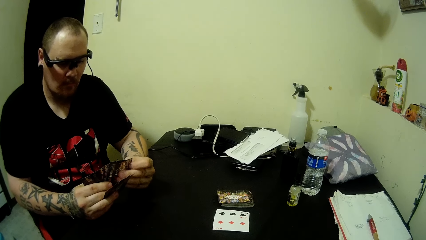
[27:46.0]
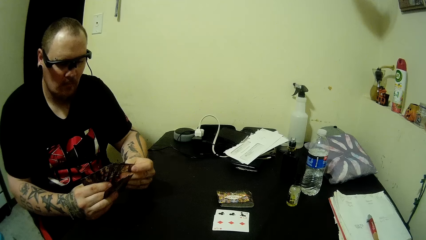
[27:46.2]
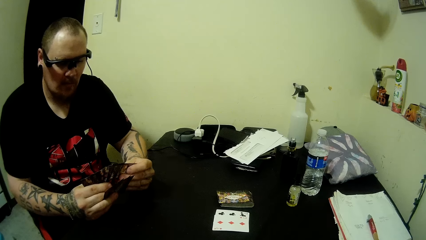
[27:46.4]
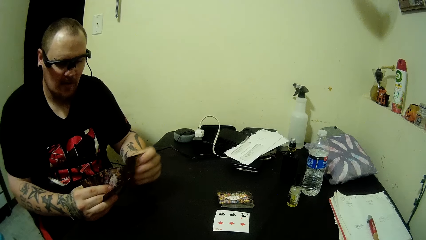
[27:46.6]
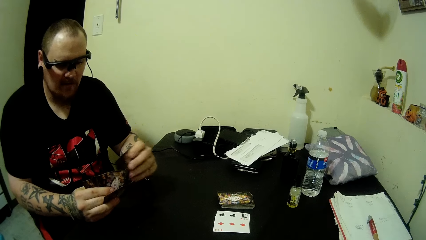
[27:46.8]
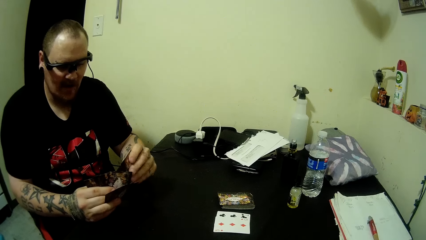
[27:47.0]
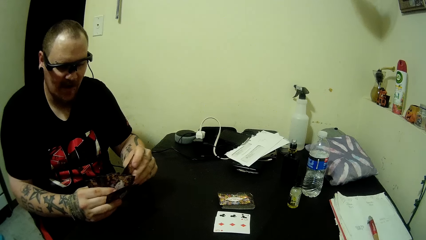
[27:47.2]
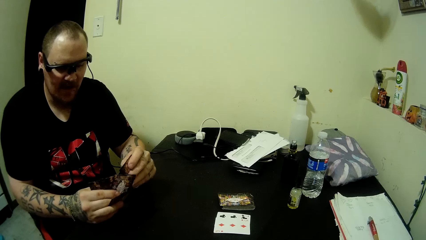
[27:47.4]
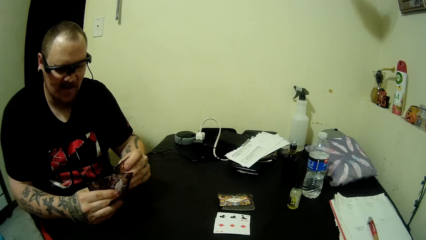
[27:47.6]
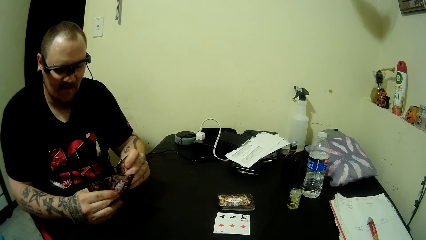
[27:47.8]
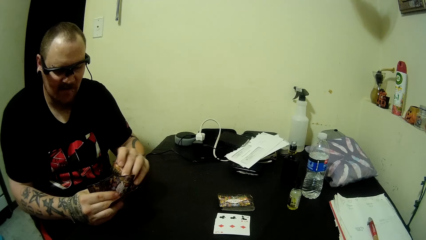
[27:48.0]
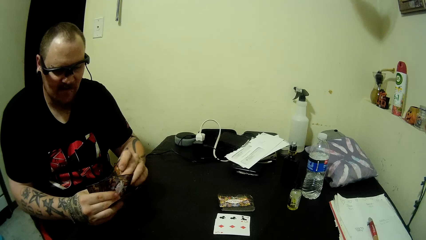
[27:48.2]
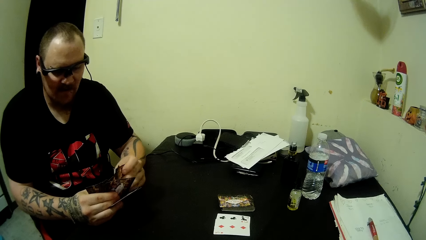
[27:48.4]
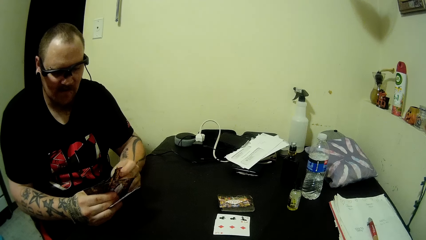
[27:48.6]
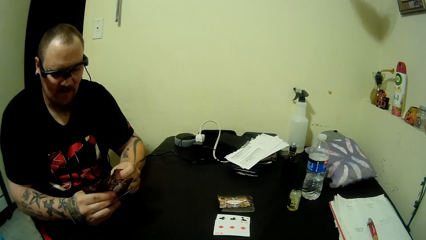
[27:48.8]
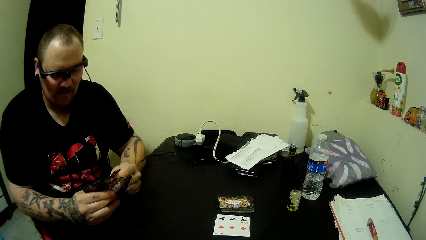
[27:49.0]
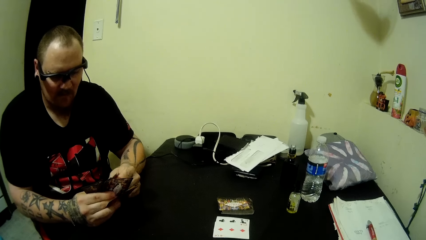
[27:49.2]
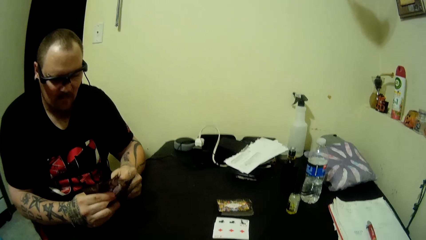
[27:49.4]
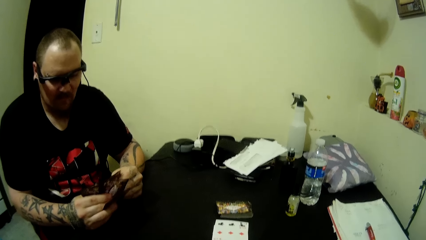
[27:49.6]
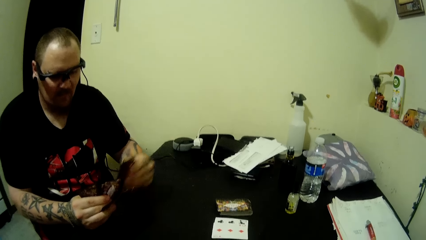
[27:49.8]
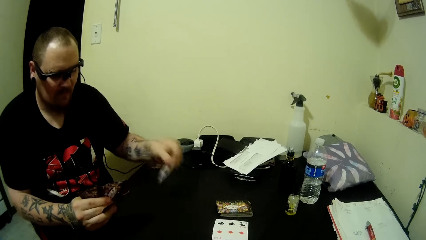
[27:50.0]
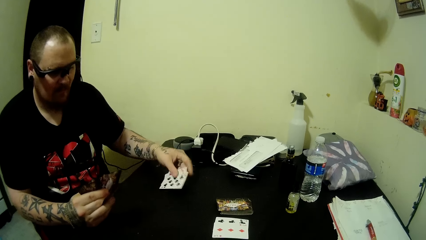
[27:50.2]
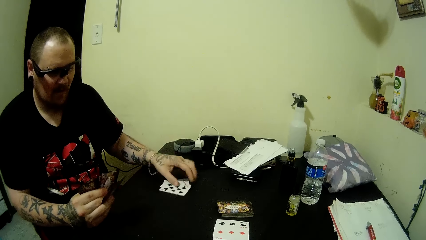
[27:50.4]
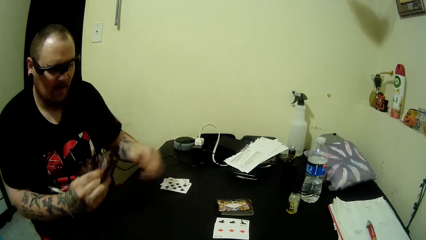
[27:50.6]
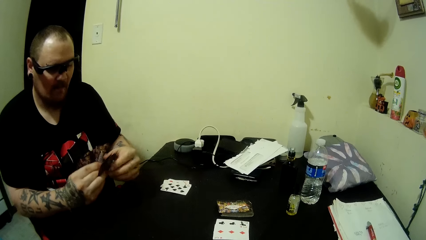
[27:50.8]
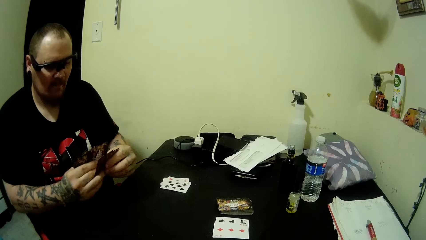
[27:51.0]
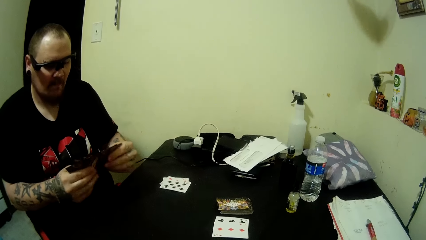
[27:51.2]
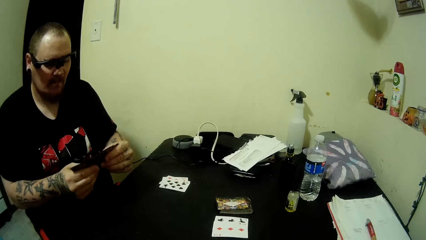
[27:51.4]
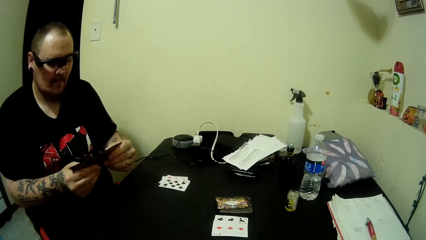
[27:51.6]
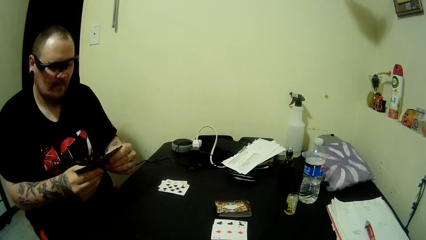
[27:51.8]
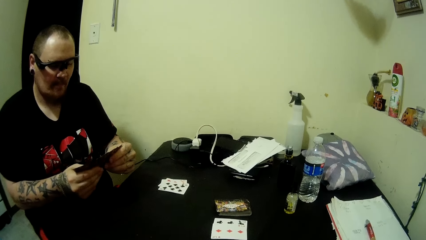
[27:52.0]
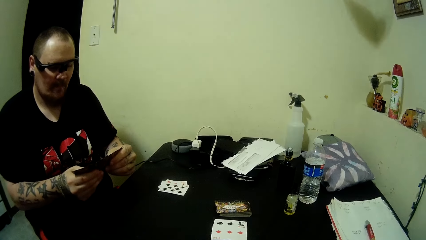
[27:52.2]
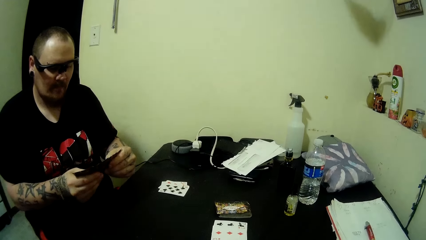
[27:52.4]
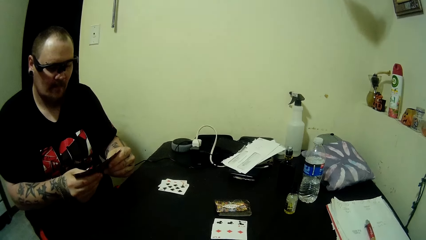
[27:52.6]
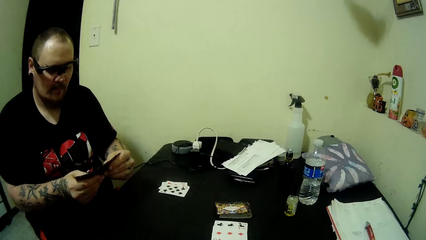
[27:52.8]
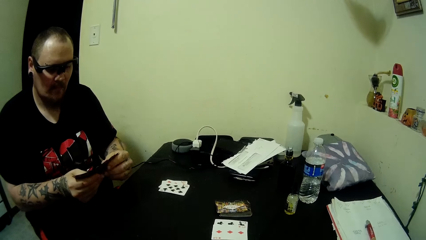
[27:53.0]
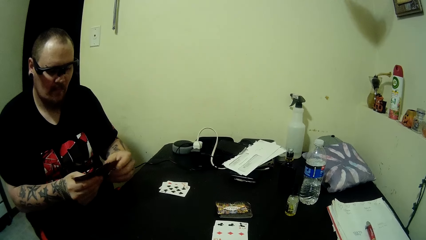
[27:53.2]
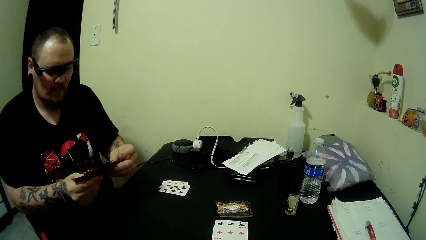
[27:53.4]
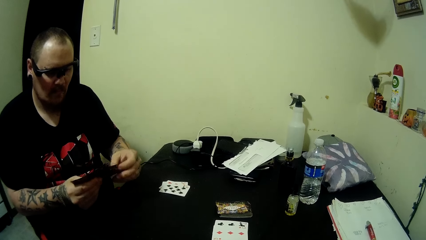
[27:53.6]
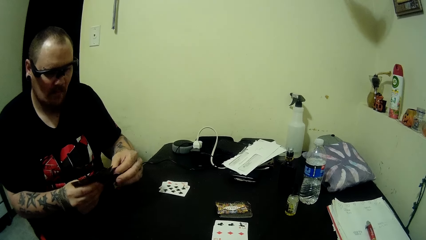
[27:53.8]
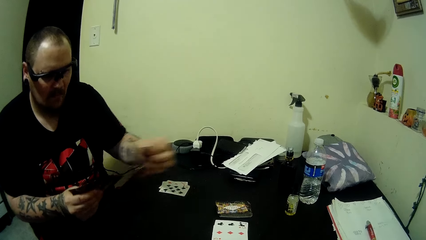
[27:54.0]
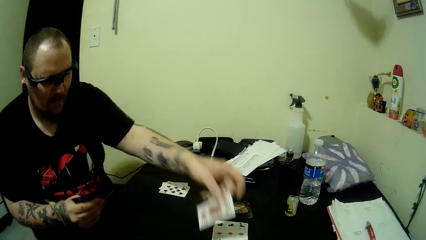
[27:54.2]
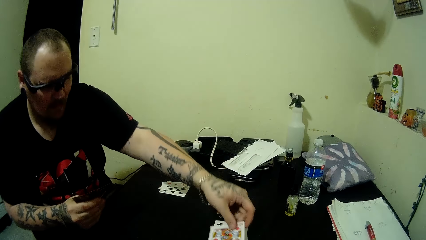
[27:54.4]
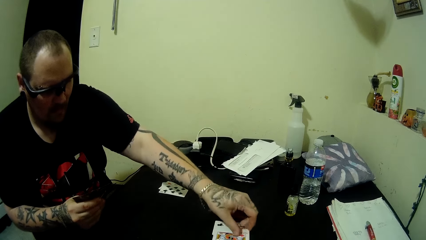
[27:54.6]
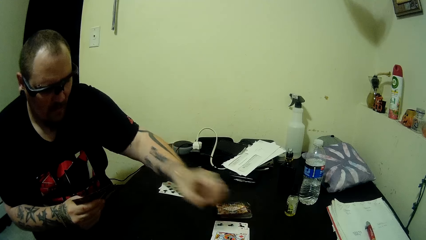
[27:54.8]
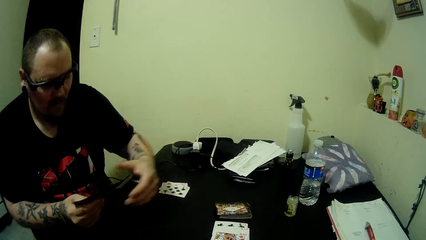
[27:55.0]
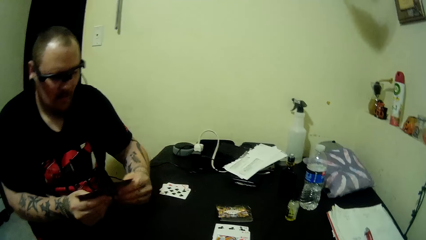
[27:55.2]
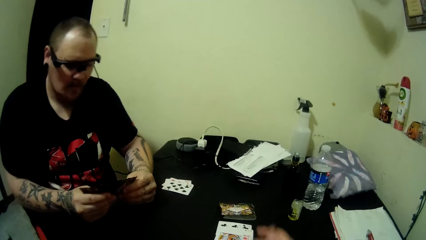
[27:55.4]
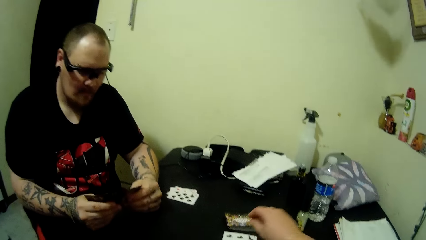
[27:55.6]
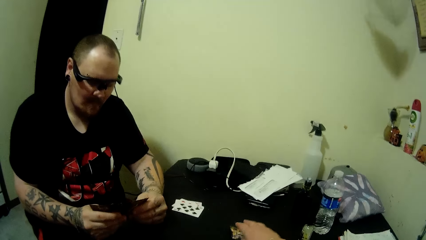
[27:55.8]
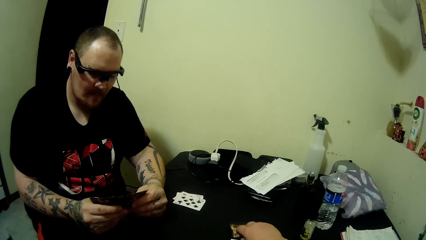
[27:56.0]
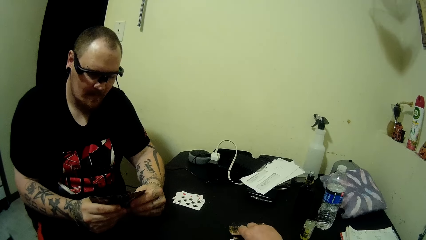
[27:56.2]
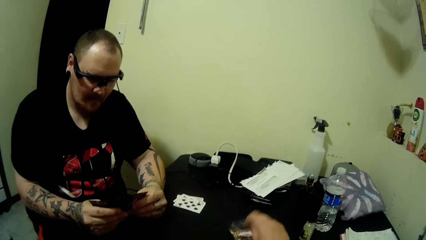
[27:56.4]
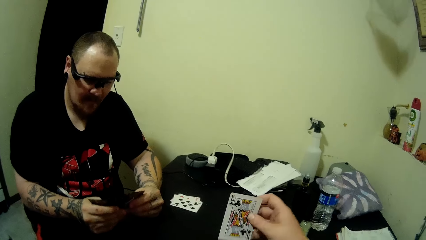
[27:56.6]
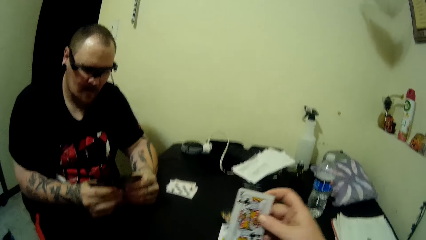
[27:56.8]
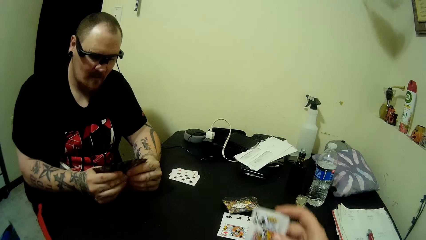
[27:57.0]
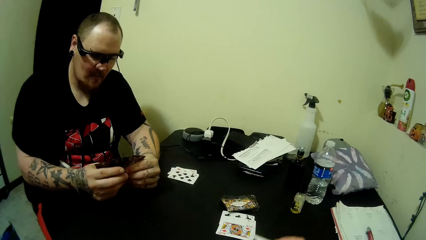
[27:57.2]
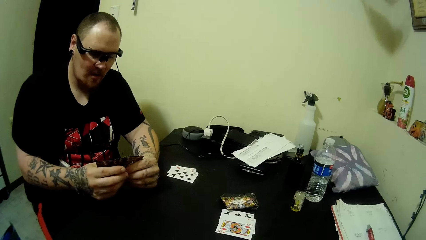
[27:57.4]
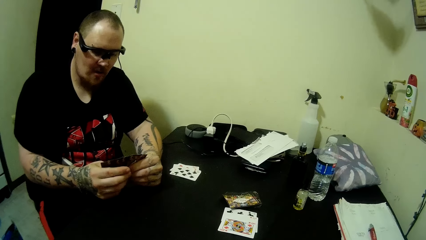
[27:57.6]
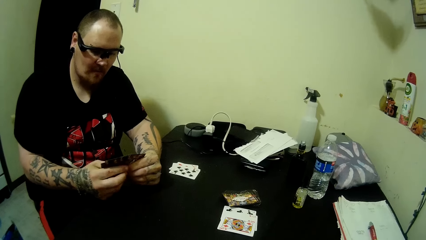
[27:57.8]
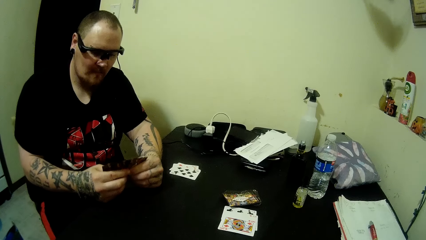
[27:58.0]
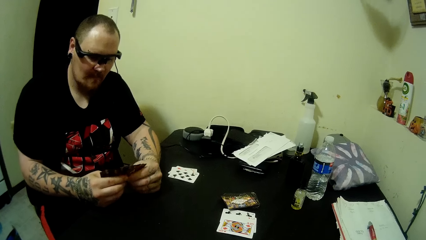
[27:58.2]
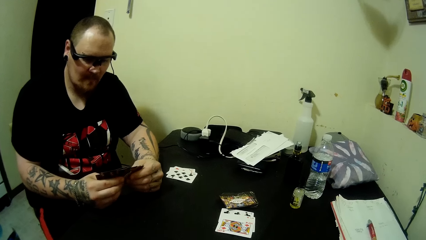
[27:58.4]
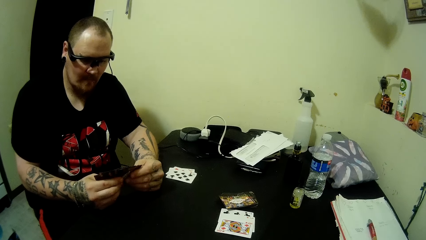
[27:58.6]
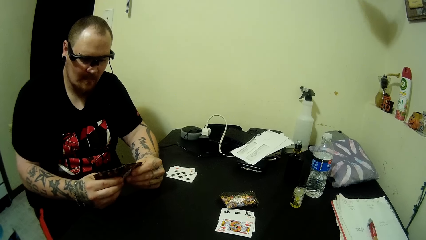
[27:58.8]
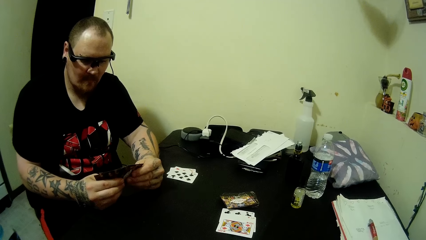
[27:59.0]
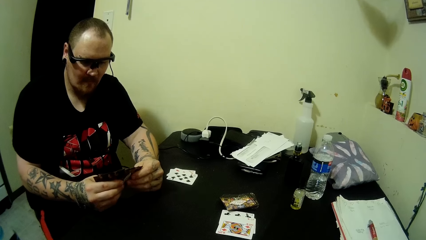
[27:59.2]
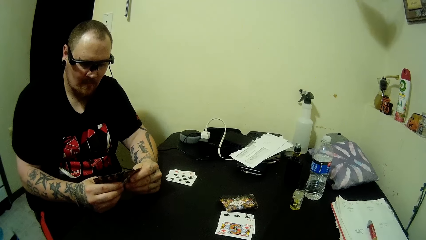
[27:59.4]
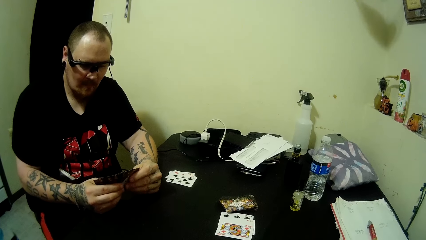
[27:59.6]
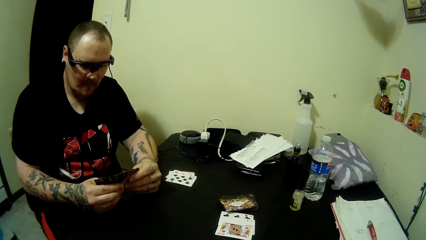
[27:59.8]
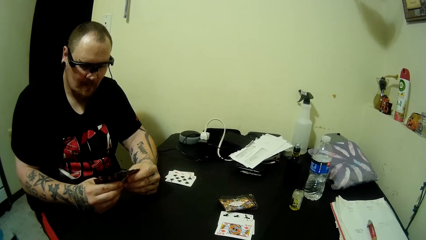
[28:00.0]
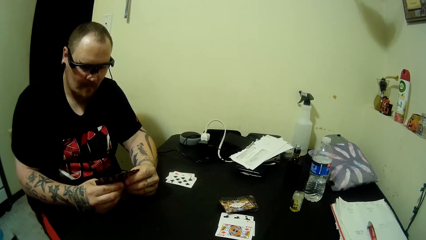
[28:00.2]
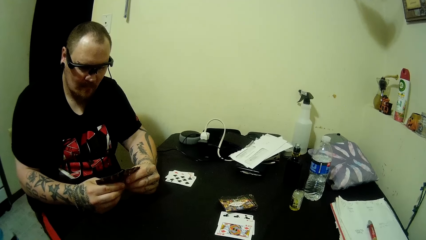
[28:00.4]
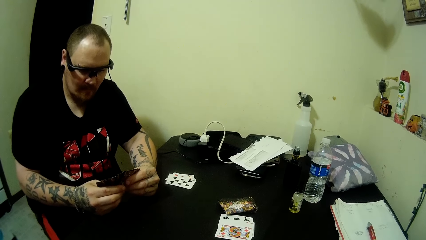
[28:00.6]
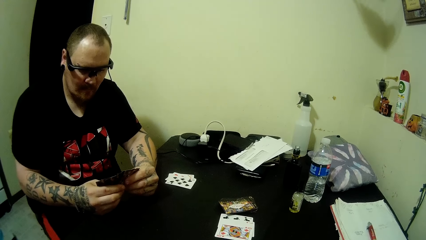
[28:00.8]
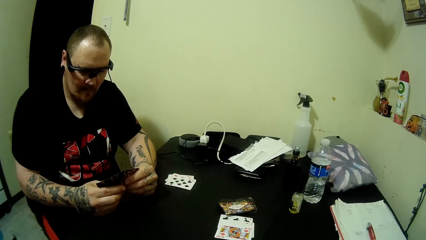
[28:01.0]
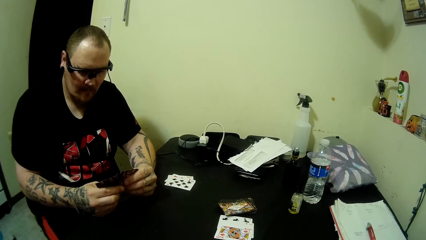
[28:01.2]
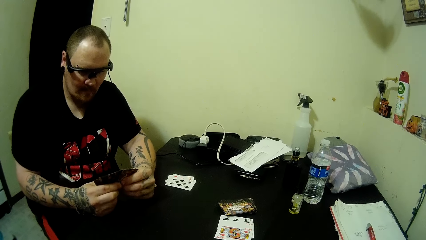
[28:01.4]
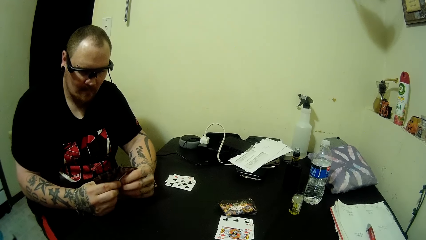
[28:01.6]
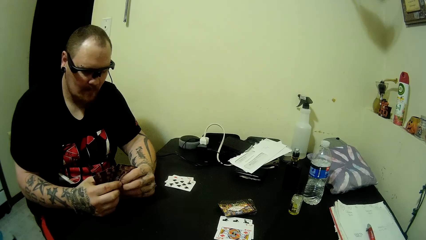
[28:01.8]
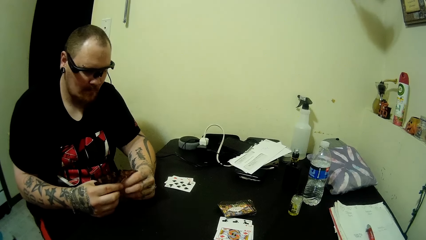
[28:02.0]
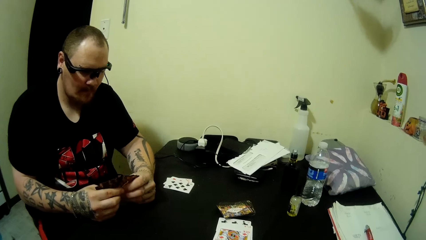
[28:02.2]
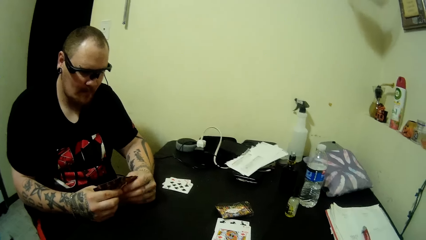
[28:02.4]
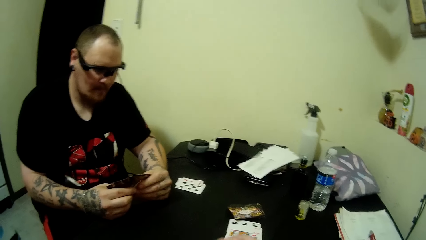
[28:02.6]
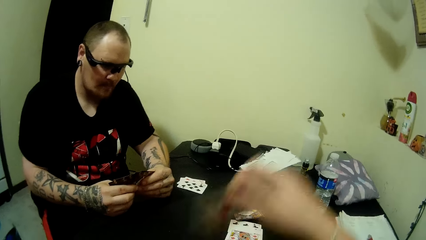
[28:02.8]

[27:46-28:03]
A man picks out cards and places the cards on the table. The man adjusts his cards. The man picks out a card and plays the card on the table. The camera wearer picks up a card from the stacked cards on the table.
